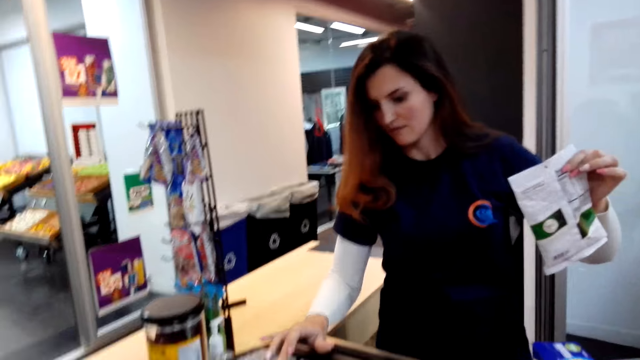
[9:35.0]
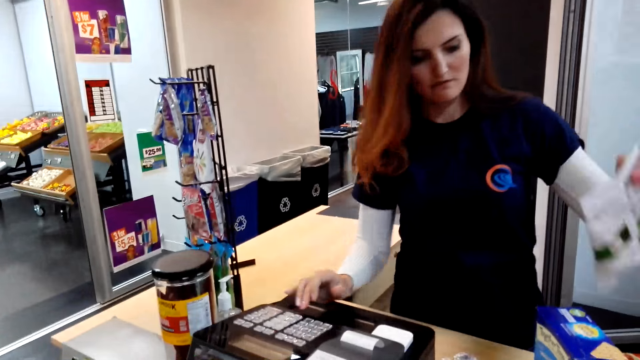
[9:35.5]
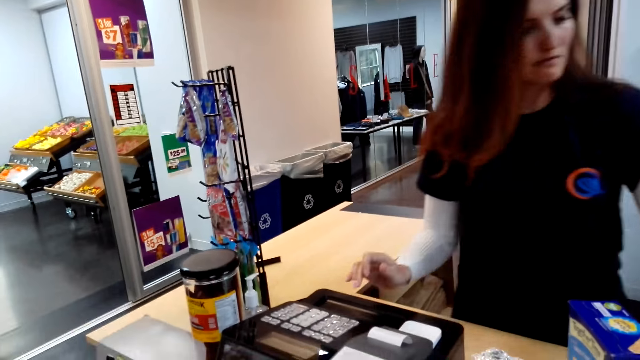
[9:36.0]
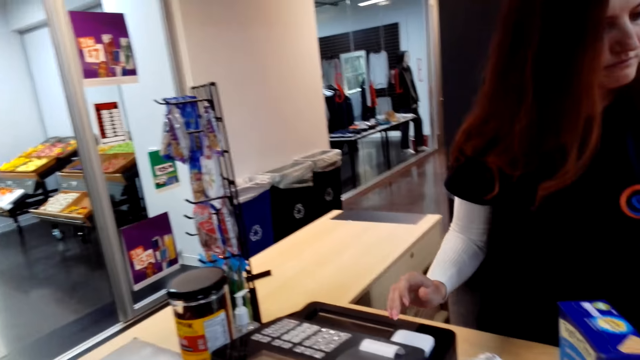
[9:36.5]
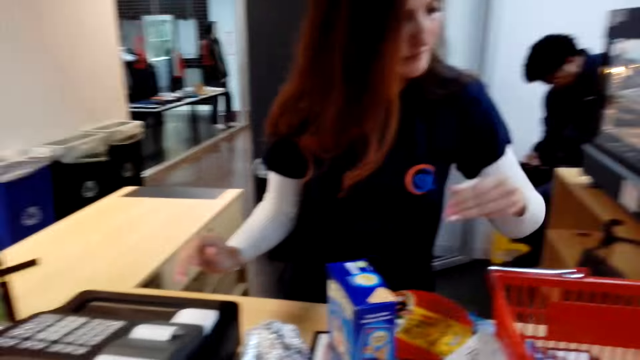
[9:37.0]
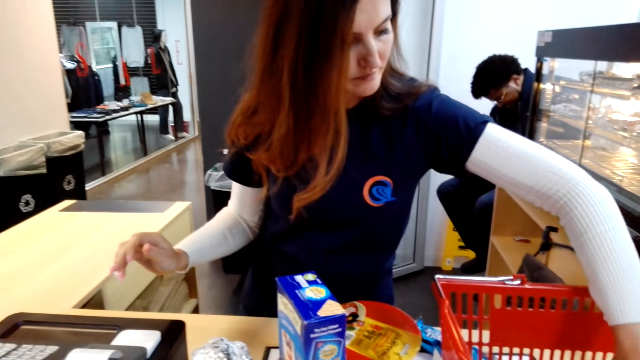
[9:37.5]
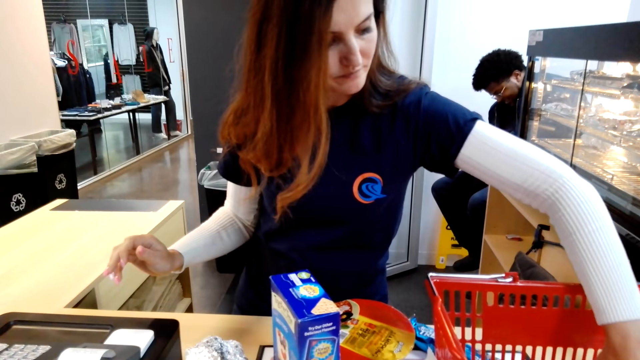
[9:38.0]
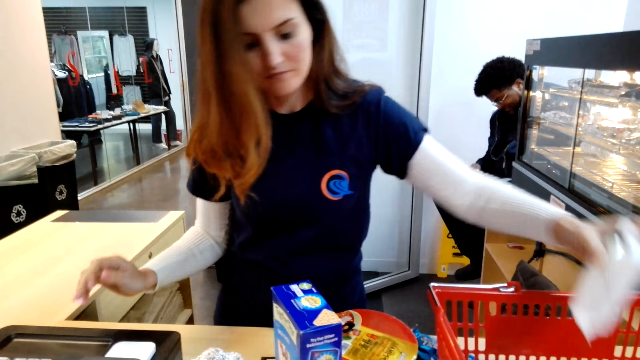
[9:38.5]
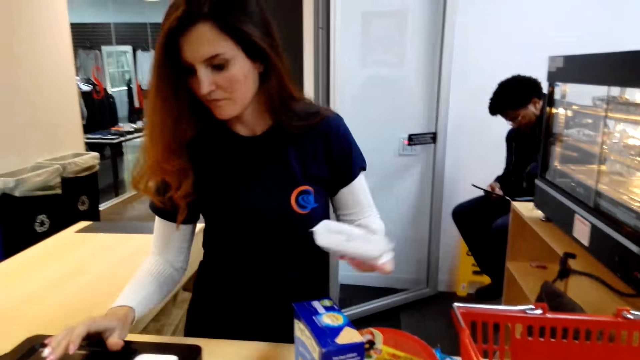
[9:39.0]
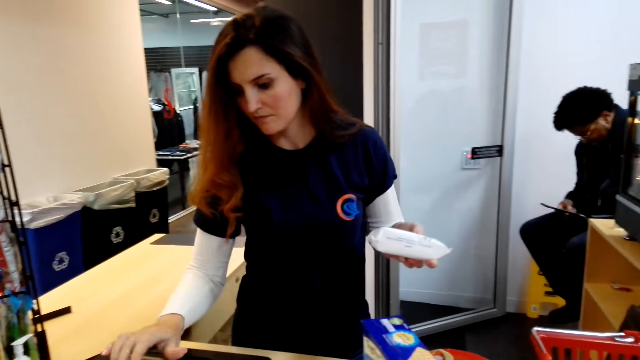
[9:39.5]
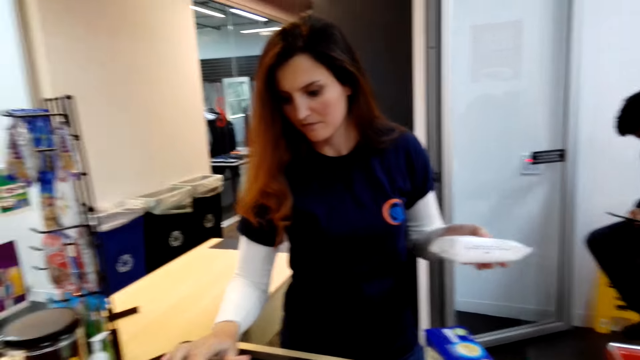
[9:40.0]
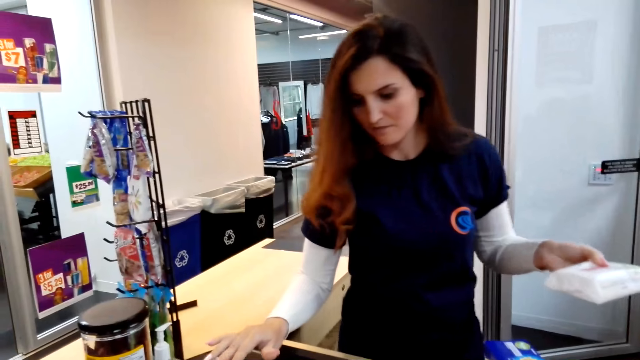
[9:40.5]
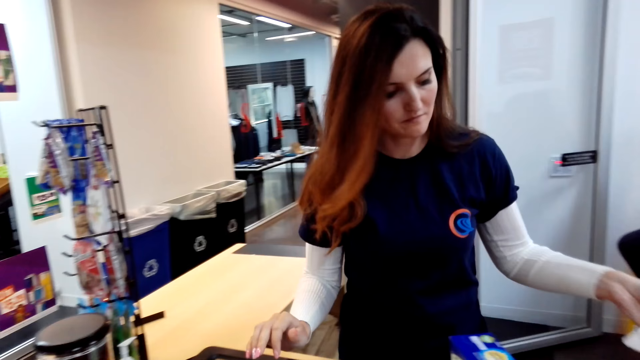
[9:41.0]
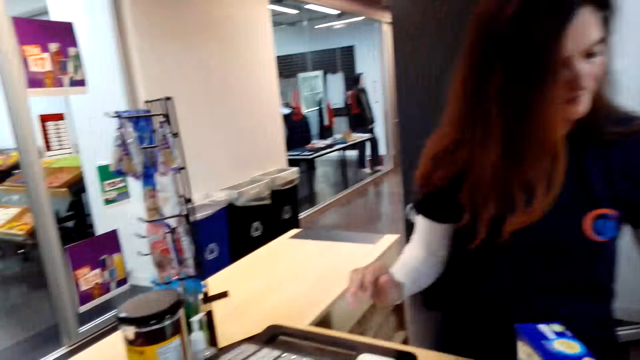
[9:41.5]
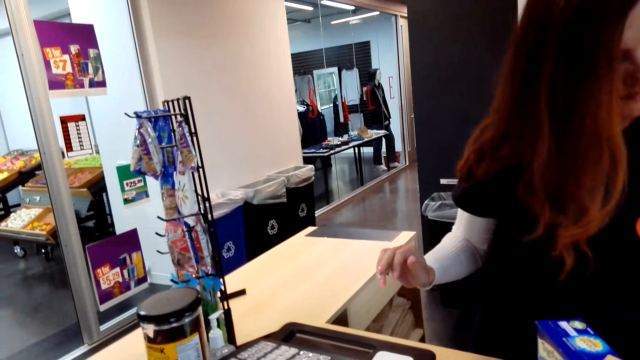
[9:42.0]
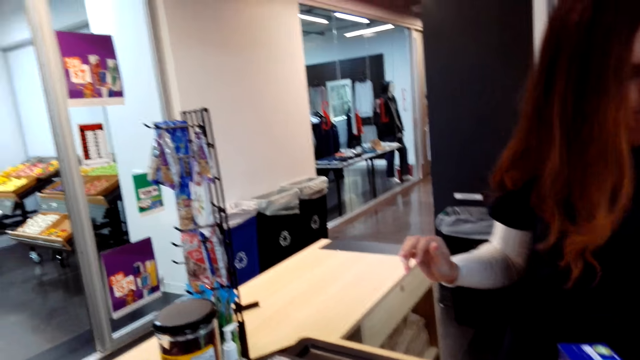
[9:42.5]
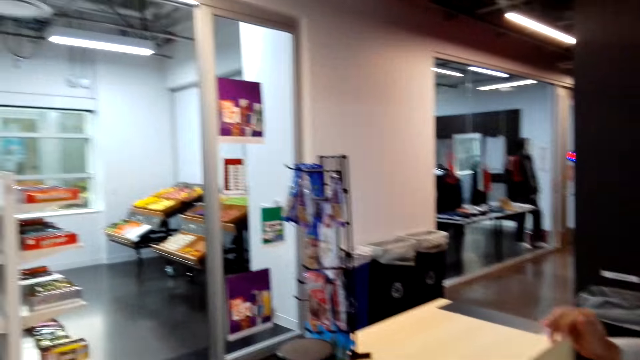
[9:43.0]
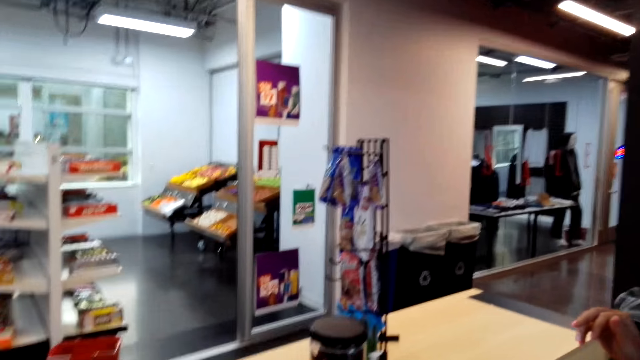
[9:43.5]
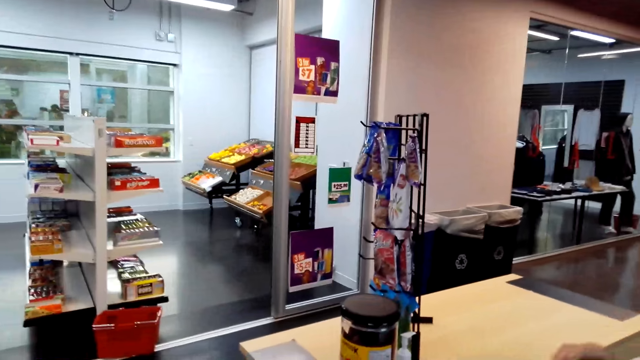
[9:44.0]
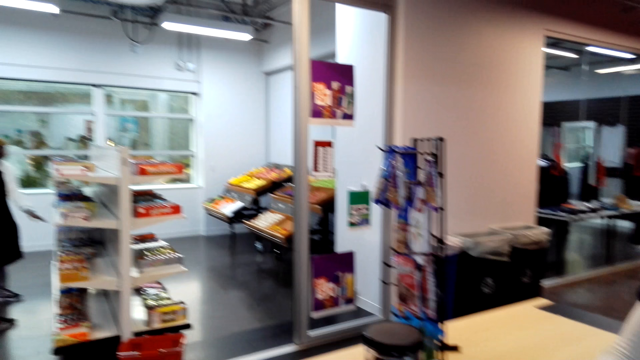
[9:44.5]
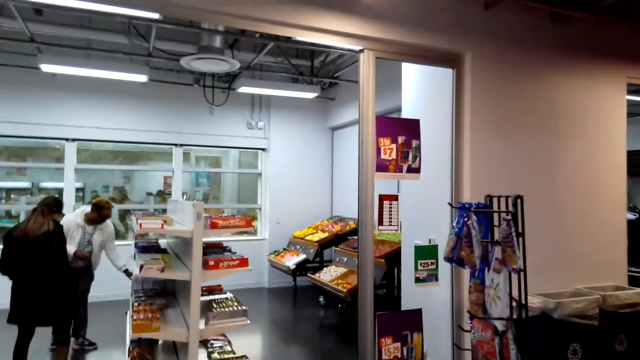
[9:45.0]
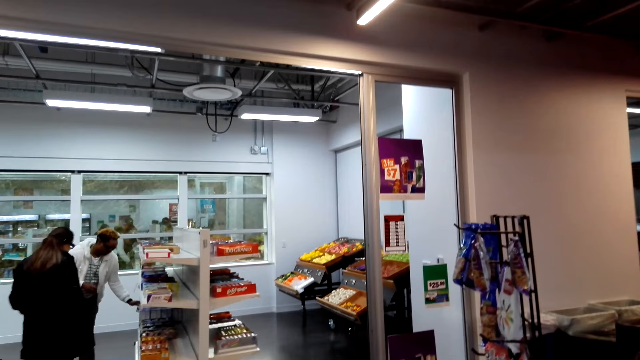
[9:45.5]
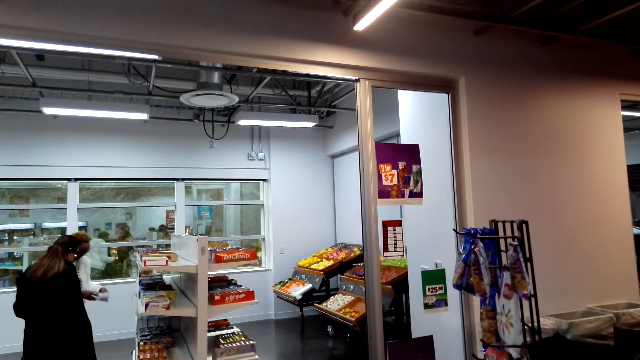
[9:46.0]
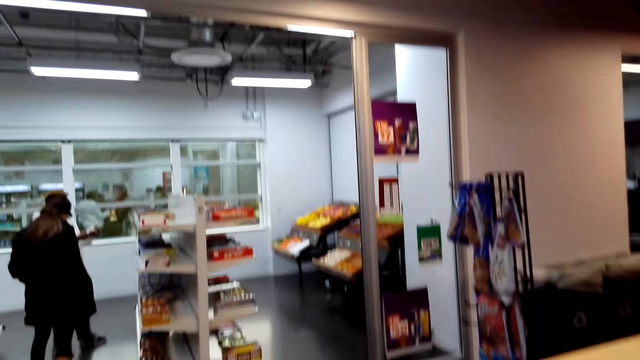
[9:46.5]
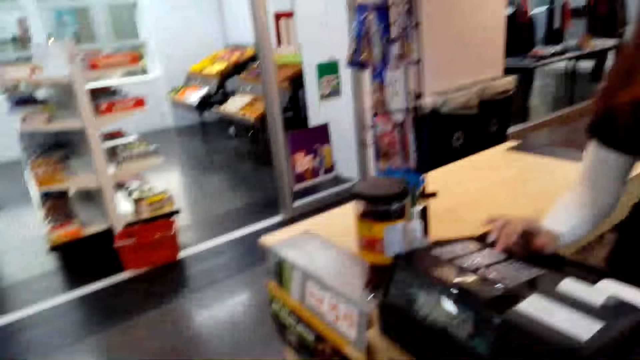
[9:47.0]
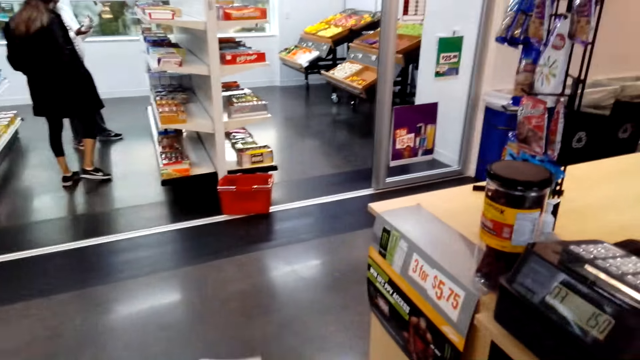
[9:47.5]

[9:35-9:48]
The cashier takes something from the supermarket carrier and operates the cashier machine. The cashier scans the items. The cashier puts down something, takes something from the supermarket carrier, operates the cashier machine, puts down something, and takes something from the supermarket carrier. The camera wearer looks around the supermarket. The cashier operates the cashier machine.

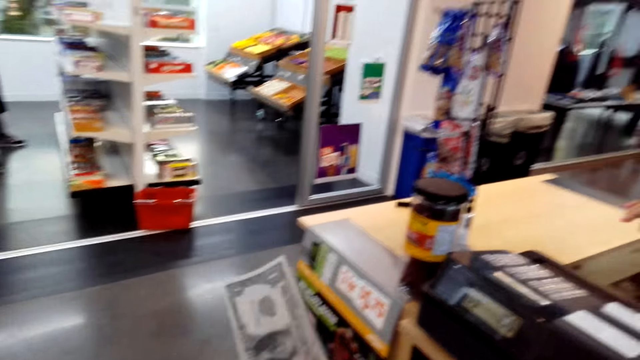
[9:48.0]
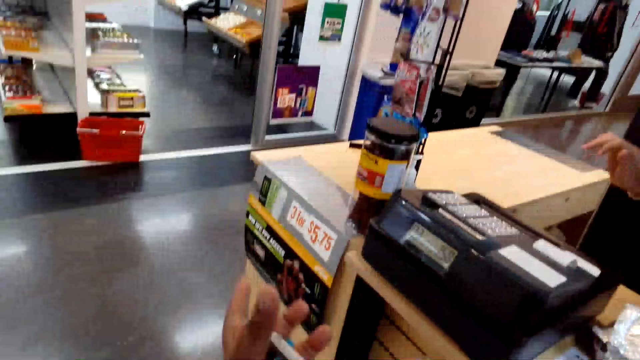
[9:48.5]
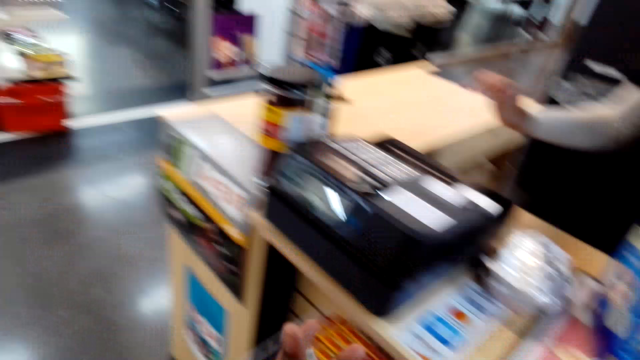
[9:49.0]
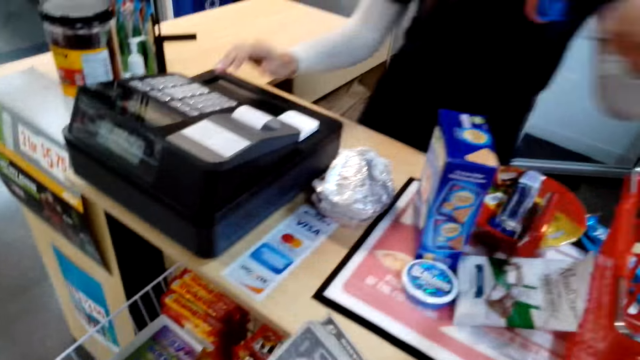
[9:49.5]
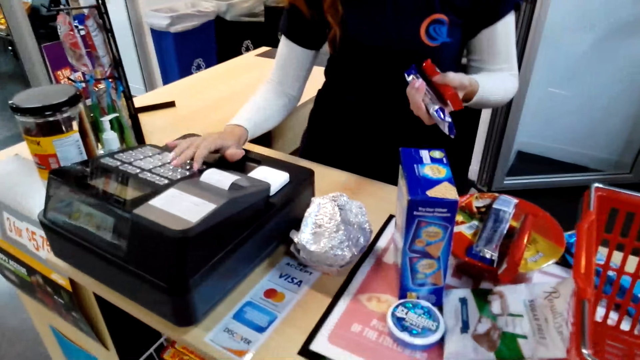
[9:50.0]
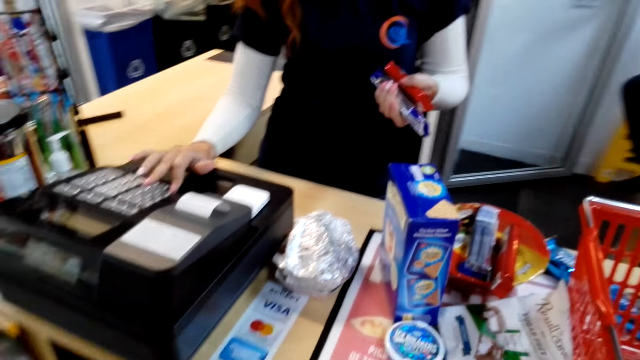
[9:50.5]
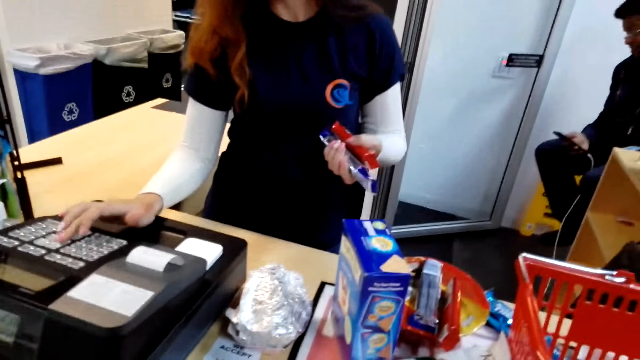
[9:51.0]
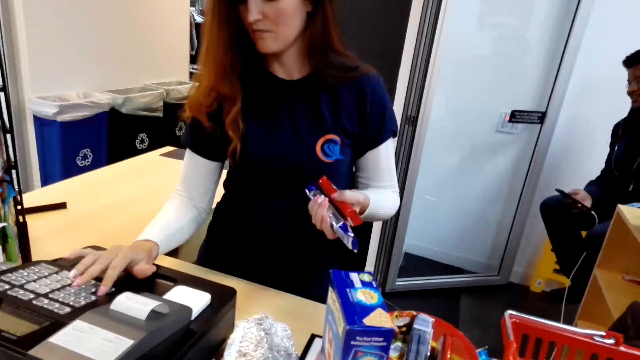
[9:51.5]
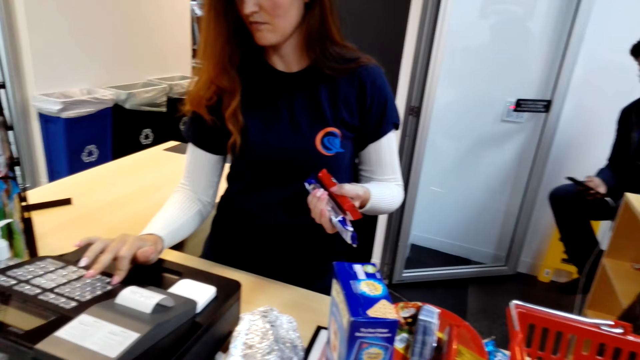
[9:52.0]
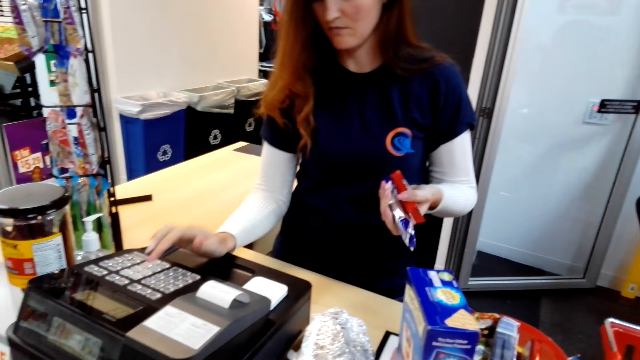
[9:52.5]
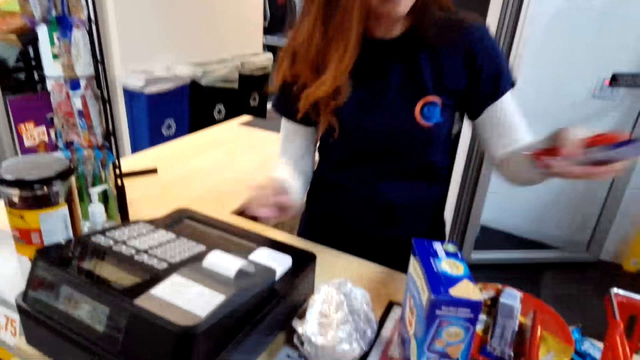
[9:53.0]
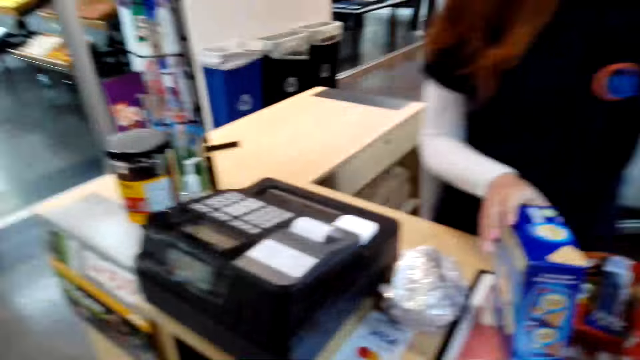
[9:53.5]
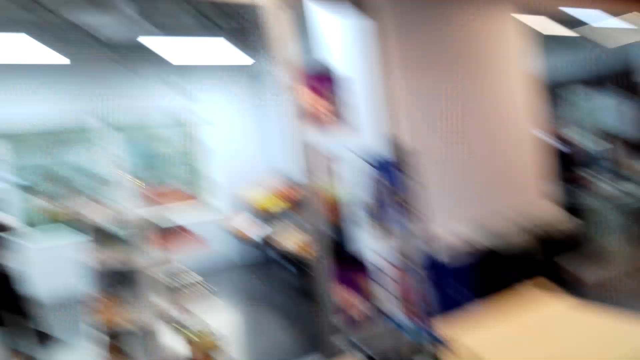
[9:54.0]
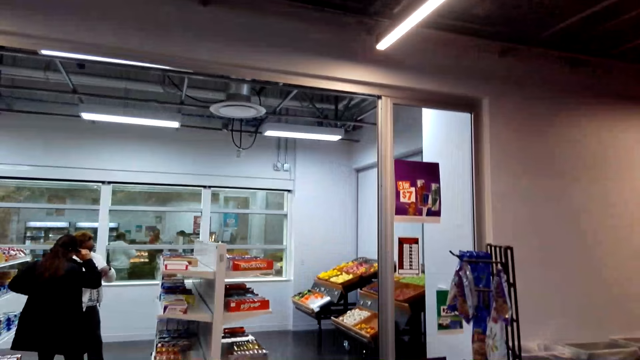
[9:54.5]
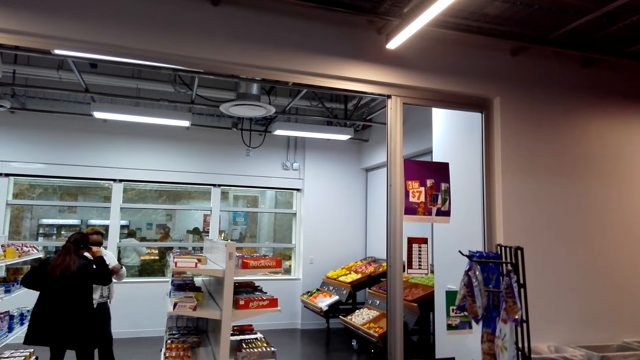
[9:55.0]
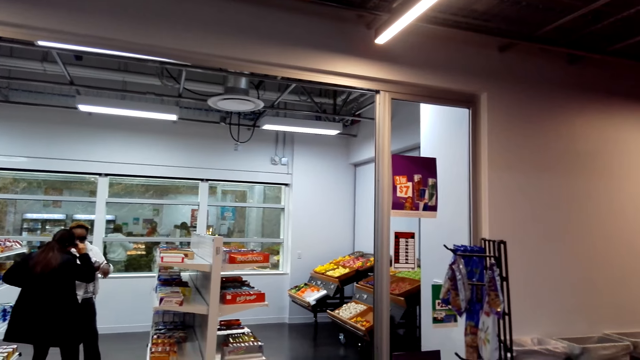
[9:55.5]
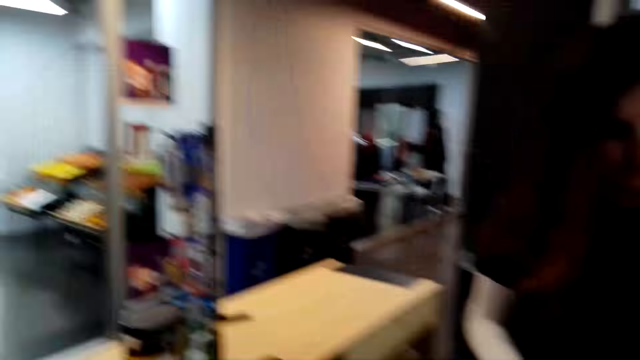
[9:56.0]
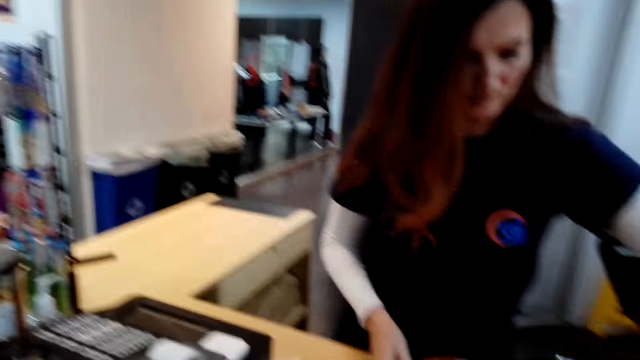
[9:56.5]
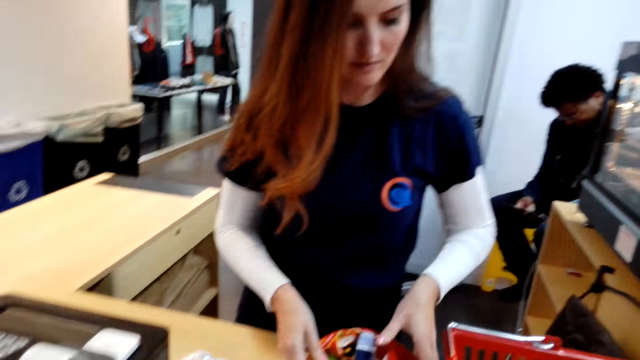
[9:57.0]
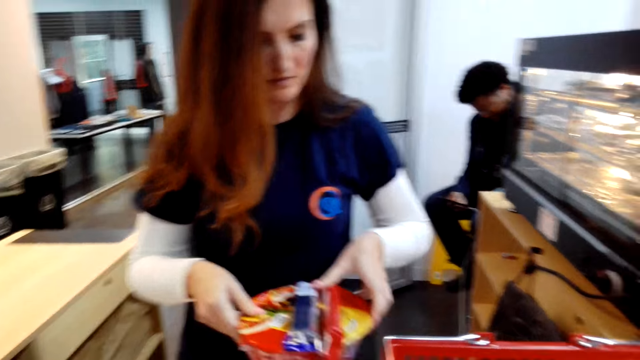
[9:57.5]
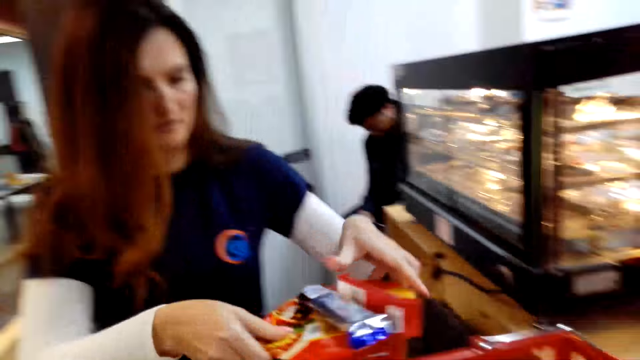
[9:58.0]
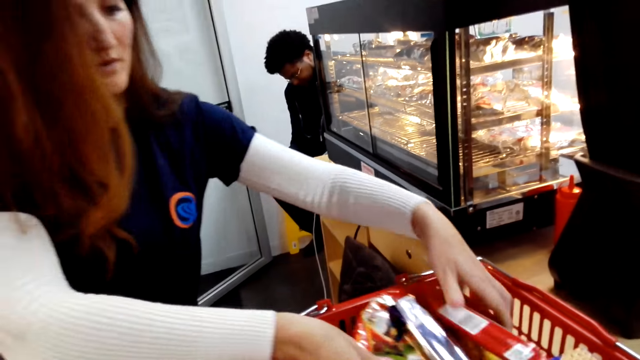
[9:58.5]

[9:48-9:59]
The camera wearer holds money. The cashier puts down something, takes something from the supermarket carrier, and operates the cashier machine. The cashier puts back shopping items into the supermarket carrier.
